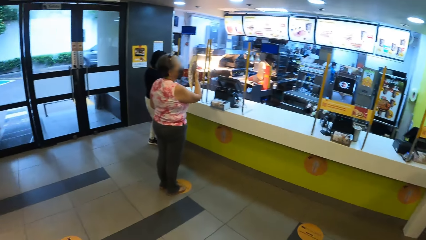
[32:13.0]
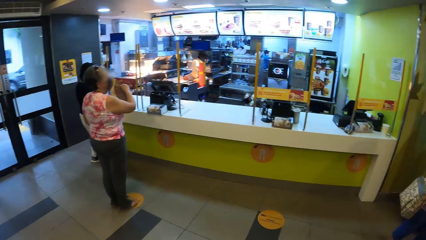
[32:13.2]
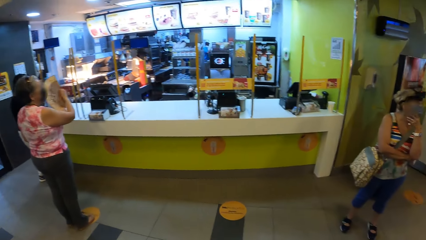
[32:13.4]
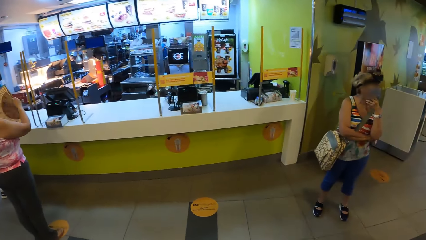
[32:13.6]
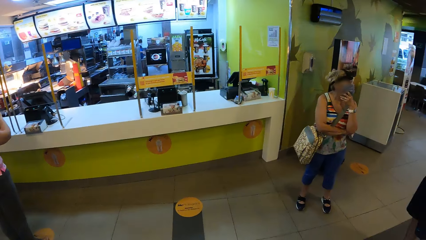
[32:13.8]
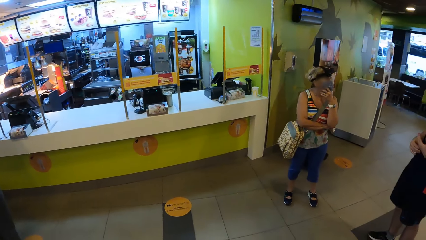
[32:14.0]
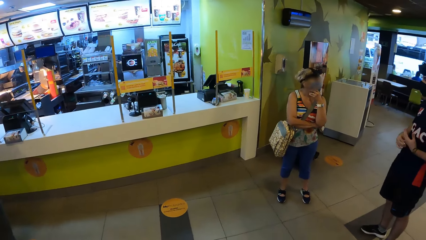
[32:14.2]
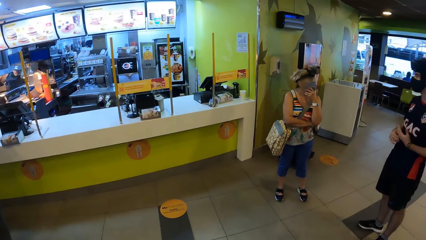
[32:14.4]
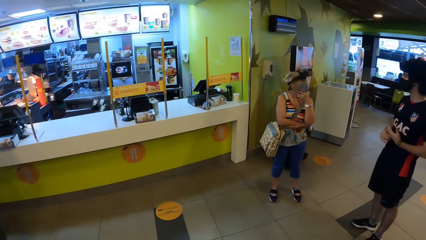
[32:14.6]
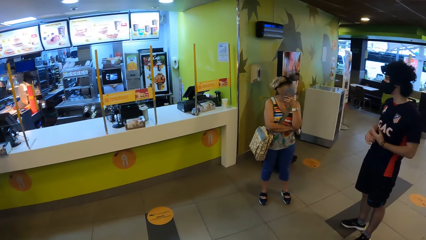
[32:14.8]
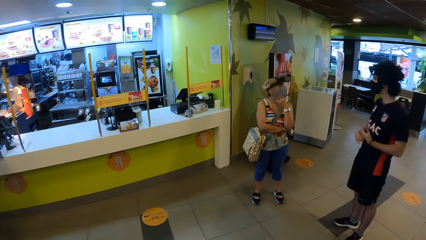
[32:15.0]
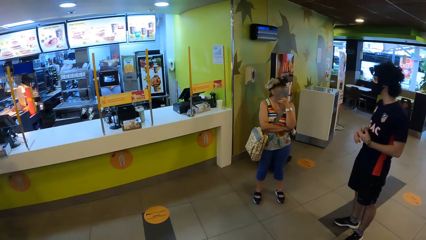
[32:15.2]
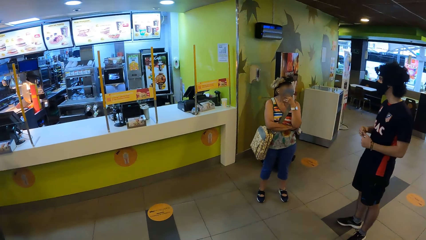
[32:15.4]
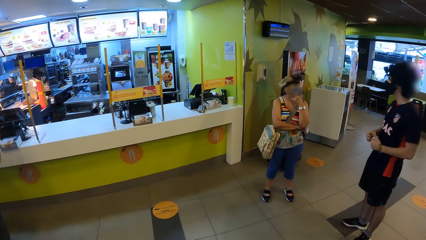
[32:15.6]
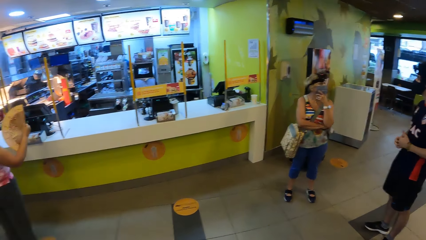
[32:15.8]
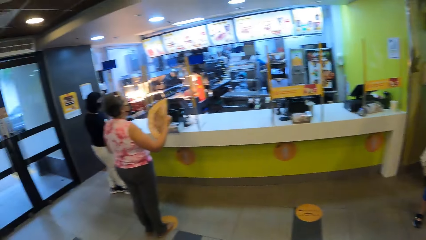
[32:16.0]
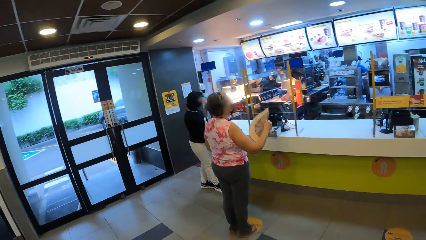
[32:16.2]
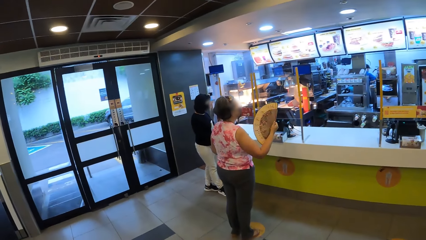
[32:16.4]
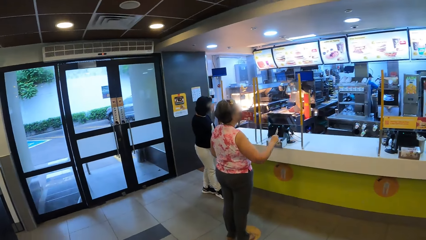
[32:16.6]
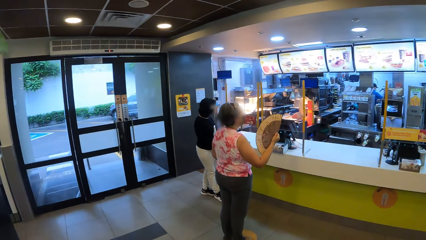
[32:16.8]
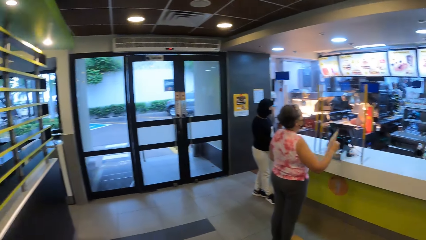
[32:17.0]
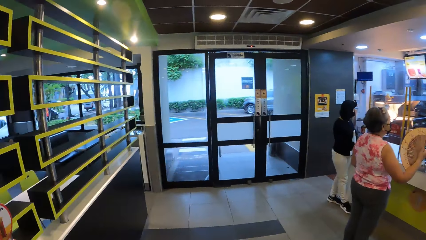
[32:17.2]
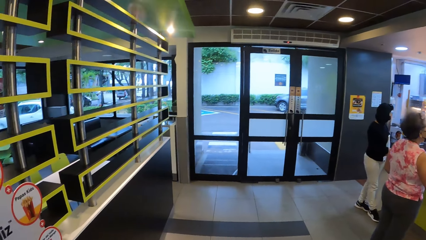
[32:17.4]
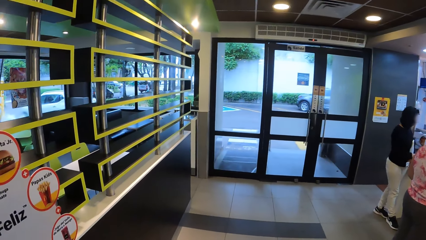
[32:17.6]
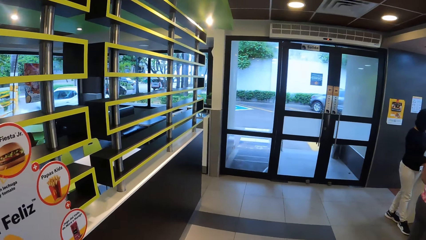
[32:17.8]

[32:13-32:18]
The camera wearer looks around.

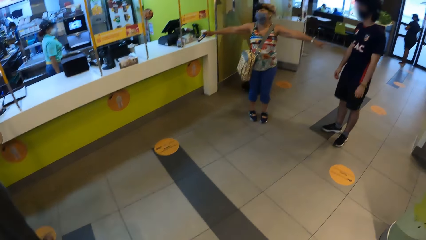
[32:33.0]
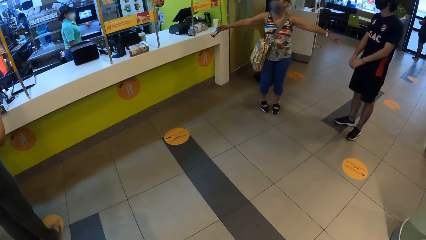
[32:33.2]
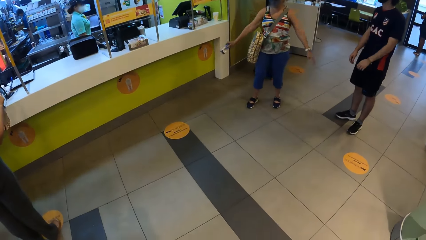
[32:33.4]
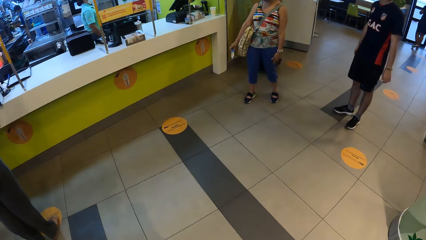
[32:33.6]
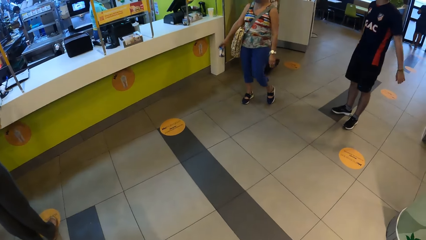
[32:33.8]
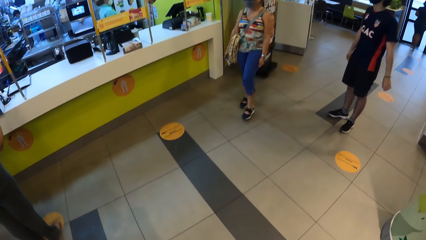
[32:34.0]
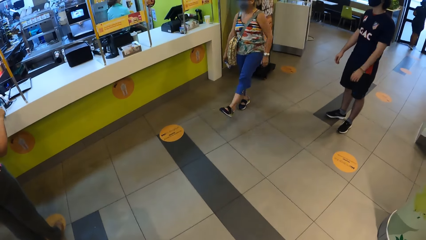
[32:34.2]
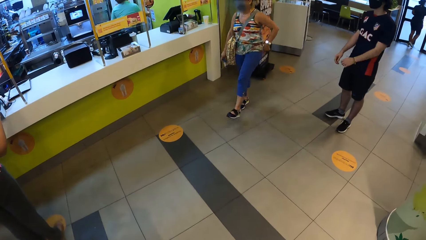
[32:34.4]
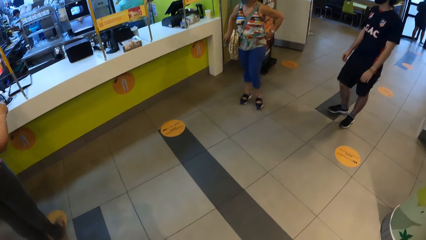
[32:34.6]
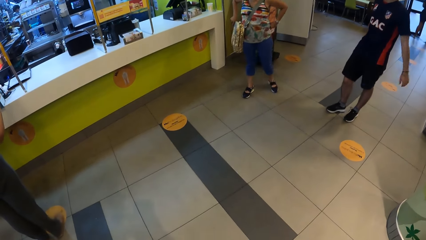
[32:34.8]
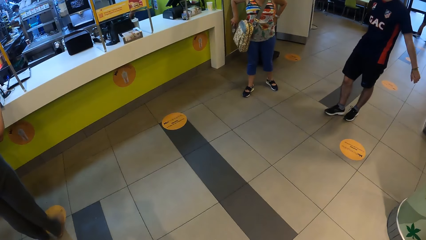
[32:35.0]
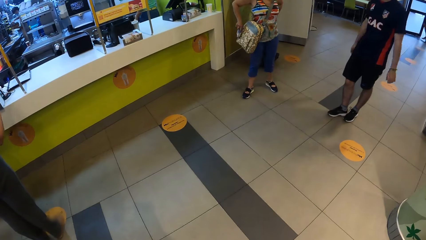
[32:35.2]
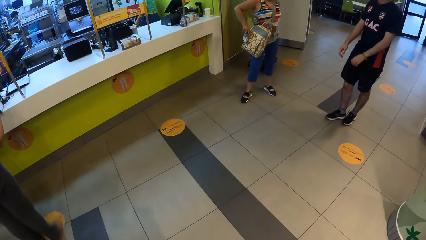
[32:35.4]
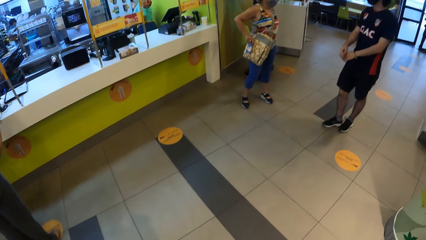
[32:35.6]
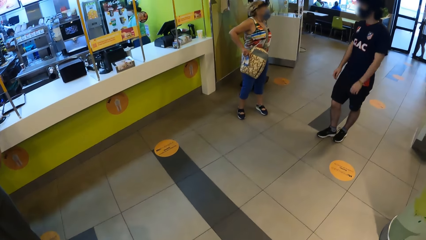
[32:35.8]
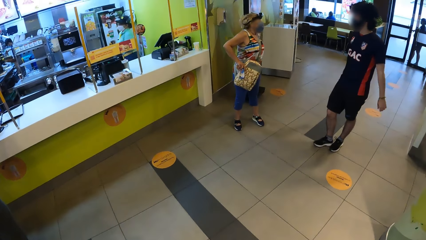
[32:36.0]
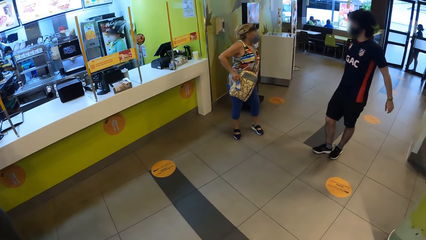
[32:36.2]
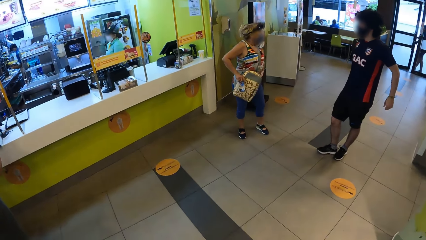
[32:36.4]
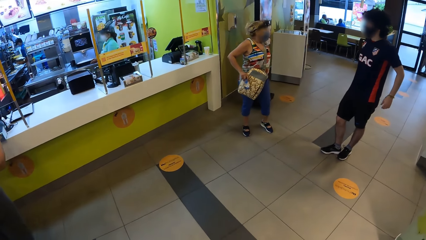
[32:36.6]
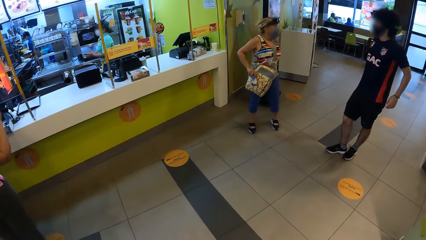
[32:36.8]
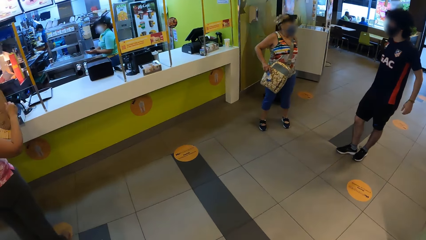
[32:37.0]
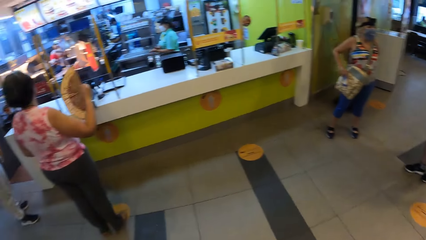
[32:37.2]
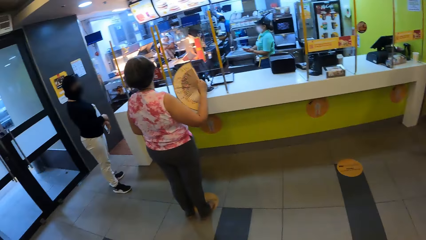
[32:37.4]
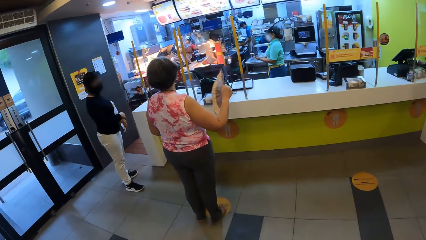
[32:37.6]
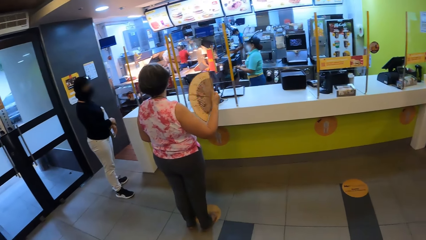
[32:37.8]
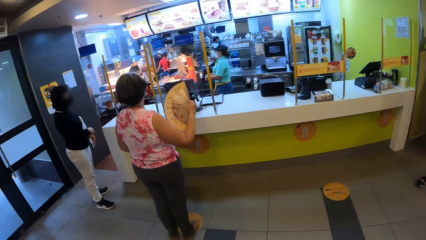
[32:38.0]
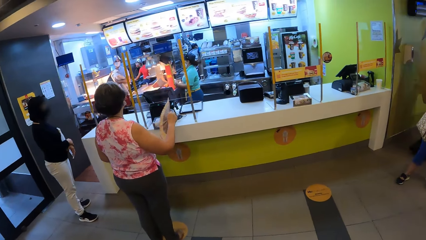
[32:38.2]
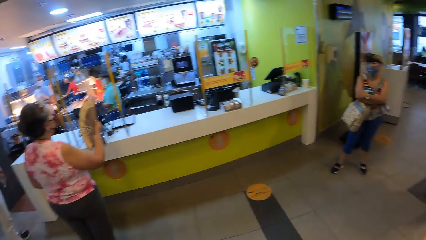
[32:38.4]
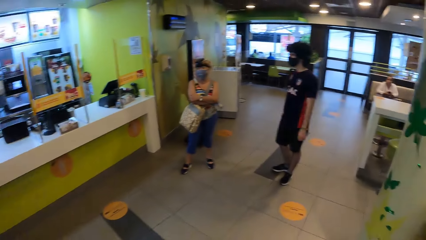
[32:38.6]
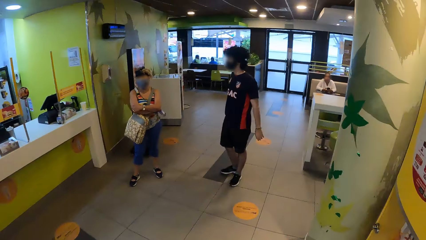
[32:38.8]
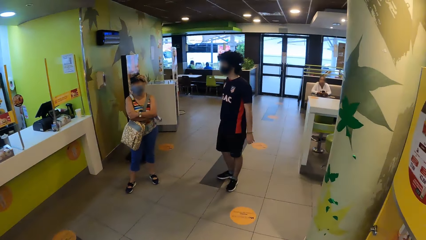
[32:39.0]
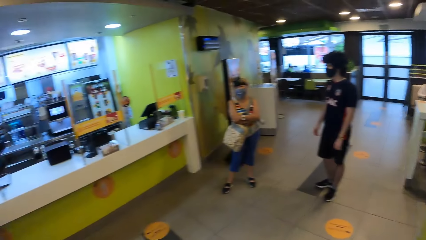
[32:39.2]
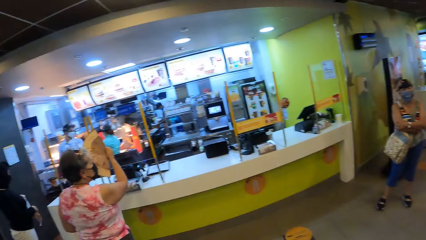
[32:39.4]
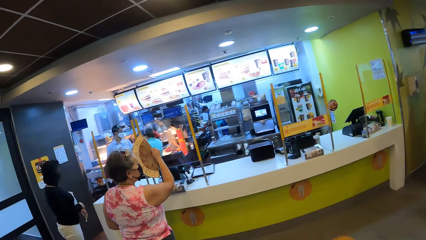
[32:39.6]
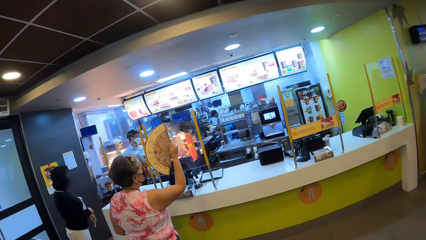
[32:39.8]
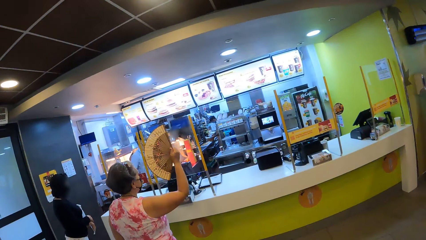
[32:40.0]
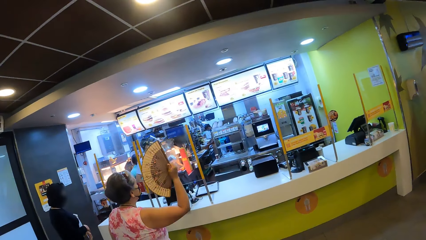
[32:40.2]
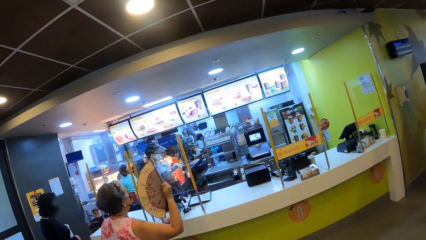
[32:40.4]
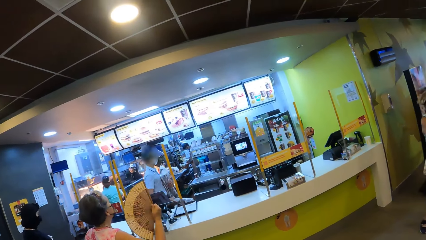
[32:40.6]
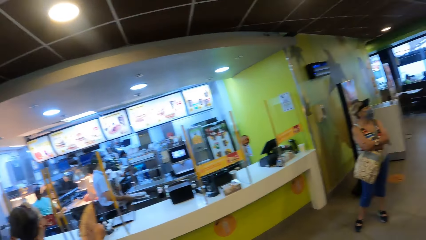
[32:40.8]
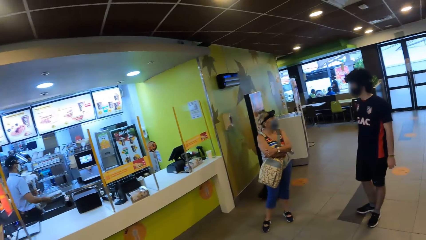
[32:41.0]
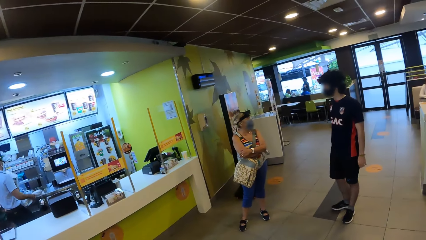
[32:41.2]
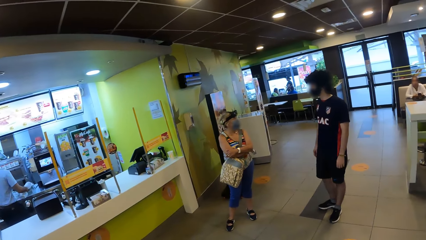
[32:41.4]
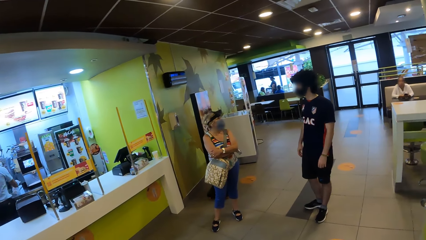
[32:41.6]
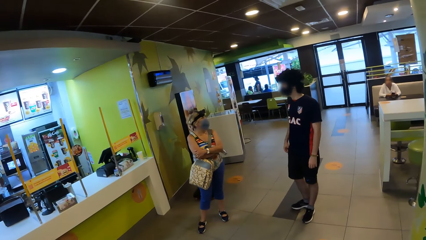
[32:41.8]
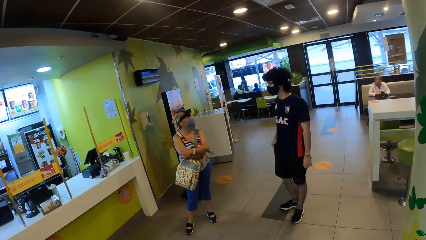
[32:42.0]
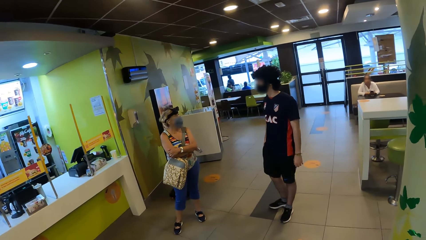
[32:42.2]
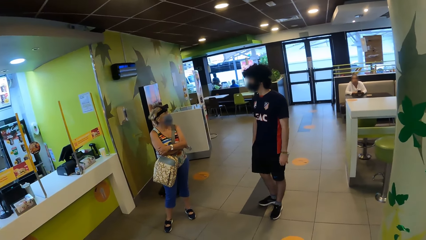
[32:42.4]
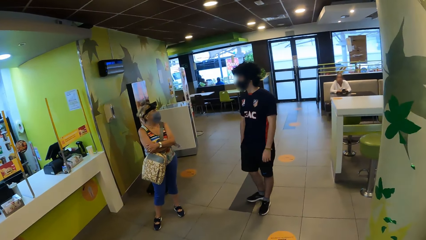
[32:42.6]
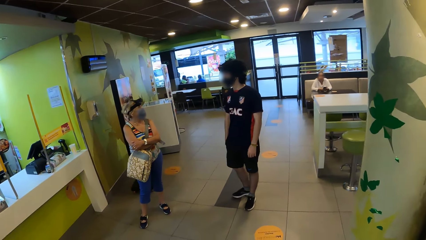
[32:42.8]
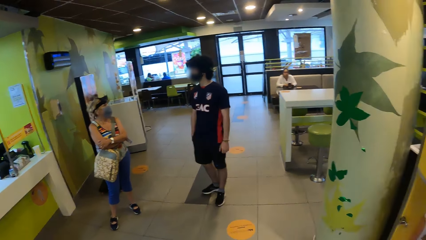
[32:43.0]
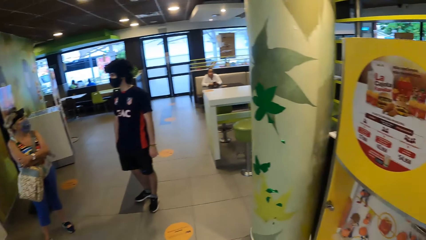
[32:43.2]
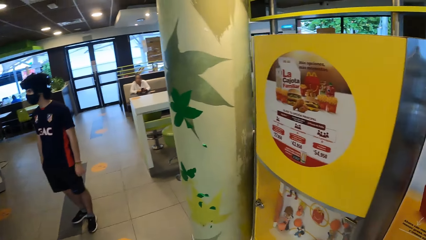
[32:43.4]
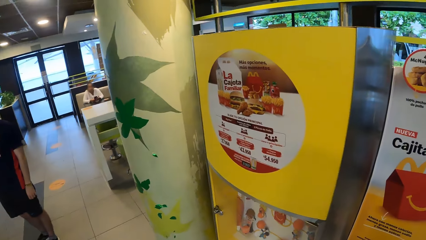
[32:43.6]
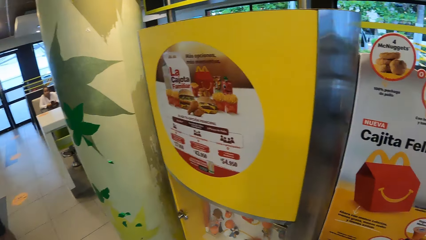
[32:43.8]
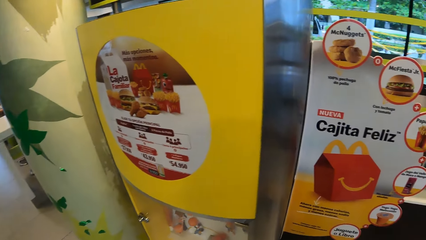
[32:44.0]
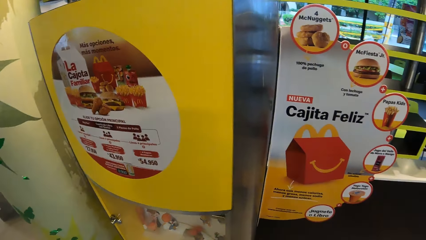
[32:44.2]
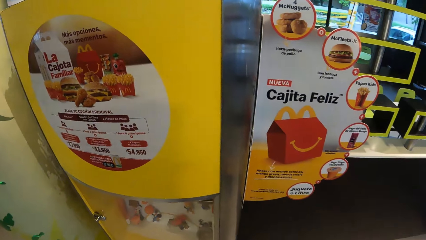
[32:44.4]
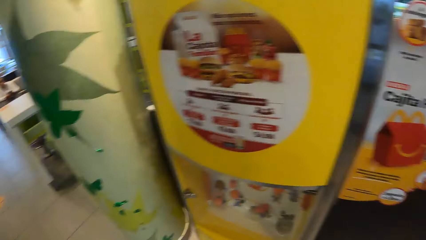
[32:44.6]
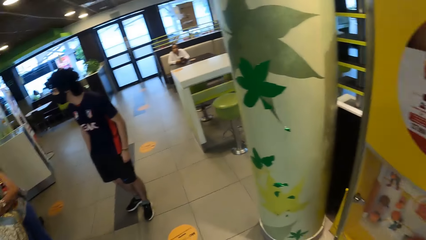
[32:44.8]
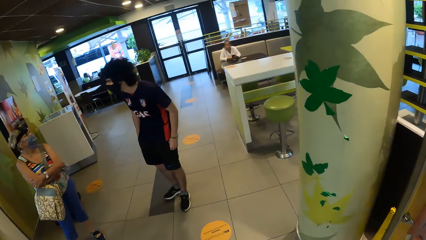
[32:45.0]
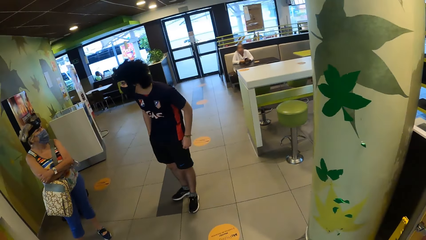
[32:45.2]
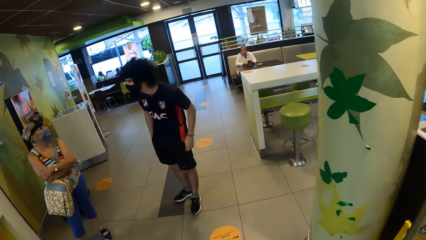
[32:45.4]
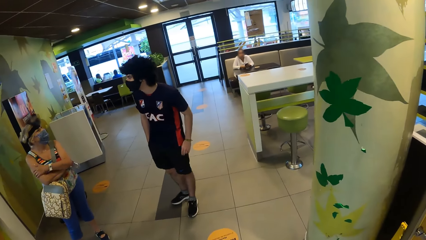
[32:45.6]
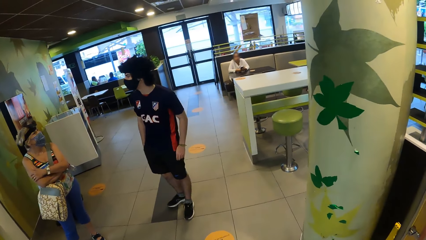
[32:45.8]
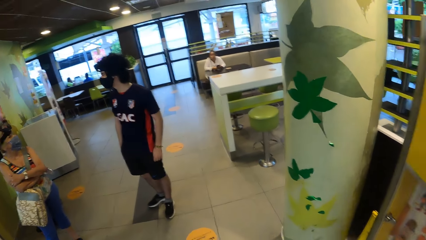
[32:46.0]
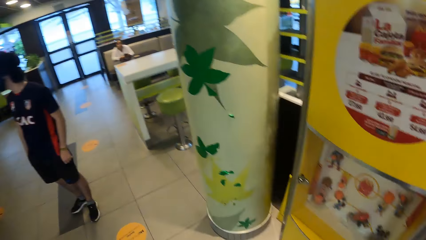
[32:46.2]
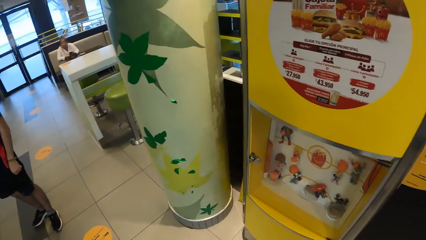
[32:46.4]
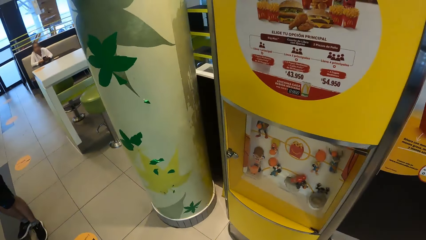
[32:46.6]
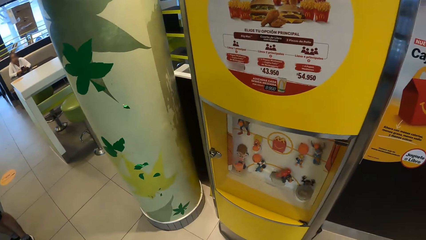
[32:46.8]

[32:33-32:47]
The camera wearer looks down. They look around.
